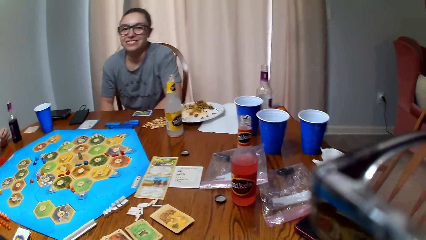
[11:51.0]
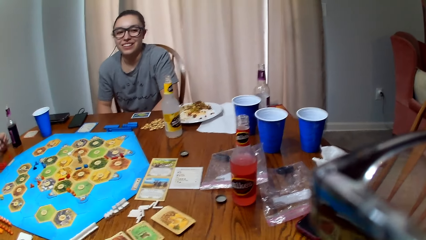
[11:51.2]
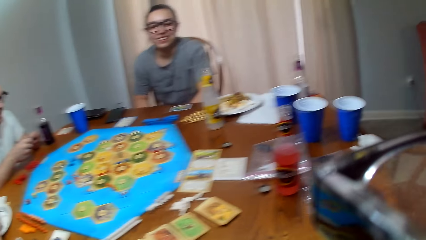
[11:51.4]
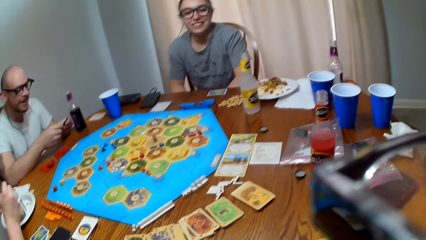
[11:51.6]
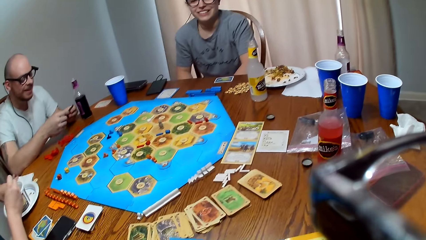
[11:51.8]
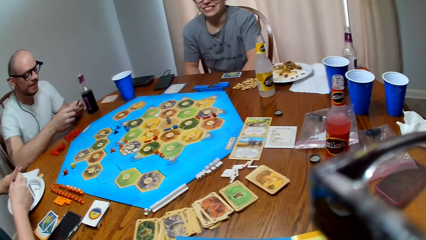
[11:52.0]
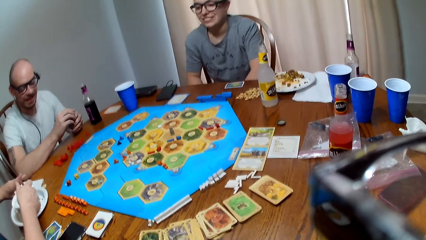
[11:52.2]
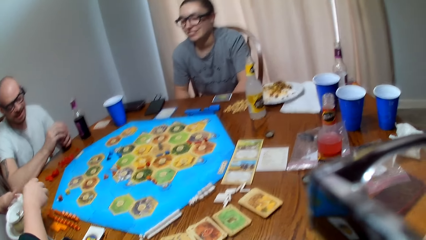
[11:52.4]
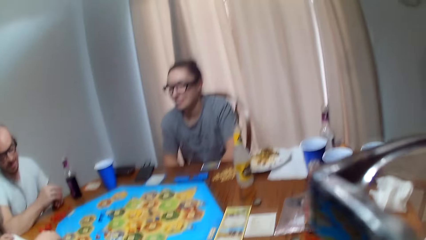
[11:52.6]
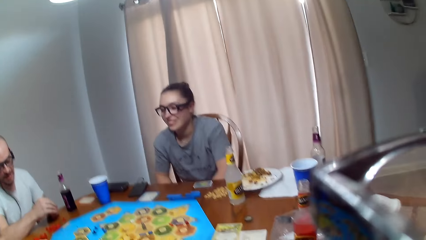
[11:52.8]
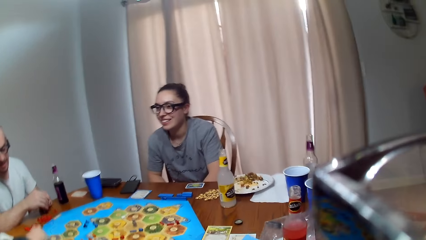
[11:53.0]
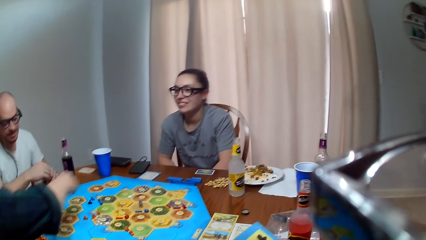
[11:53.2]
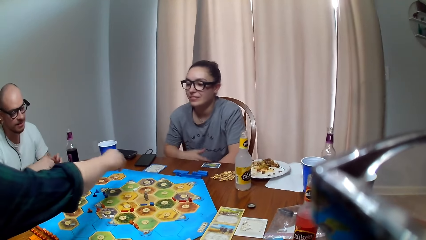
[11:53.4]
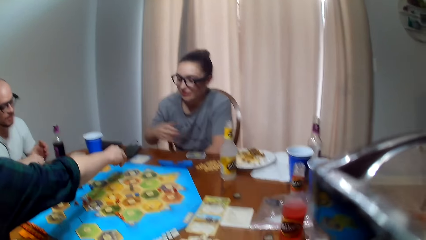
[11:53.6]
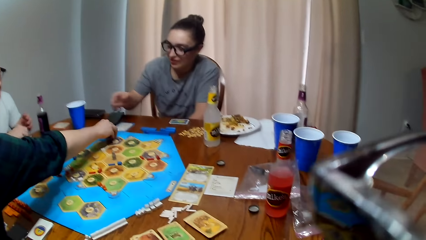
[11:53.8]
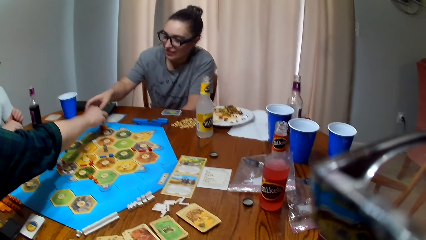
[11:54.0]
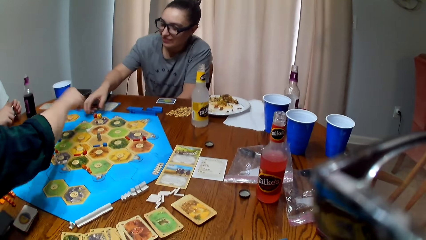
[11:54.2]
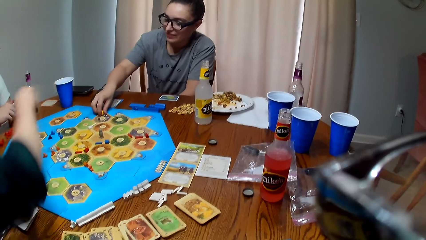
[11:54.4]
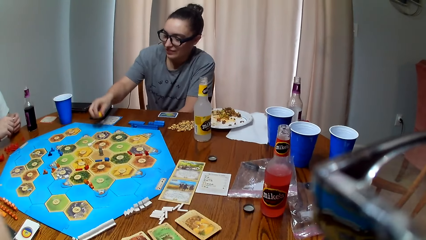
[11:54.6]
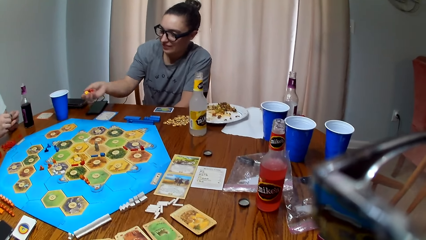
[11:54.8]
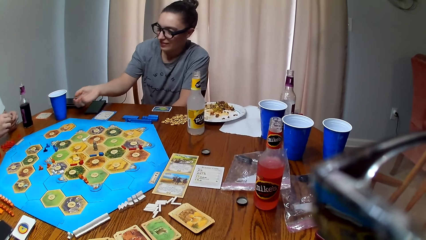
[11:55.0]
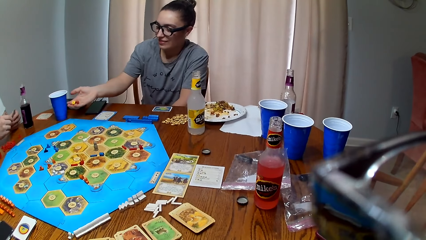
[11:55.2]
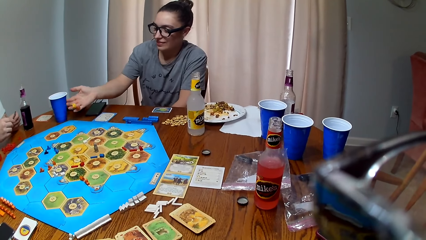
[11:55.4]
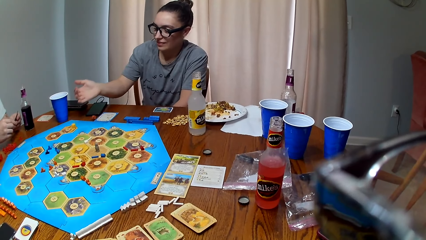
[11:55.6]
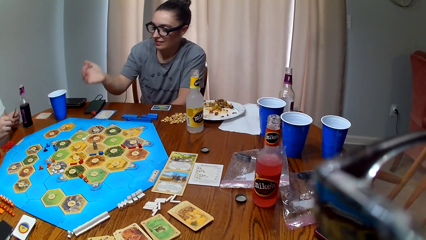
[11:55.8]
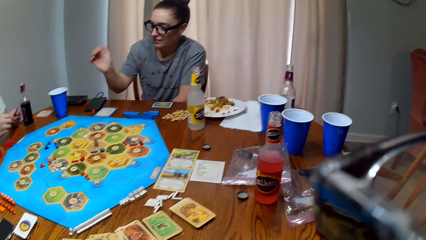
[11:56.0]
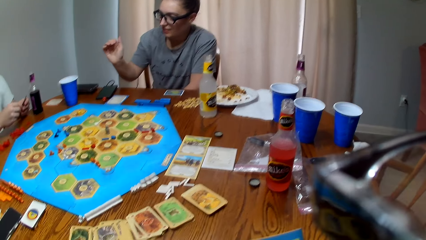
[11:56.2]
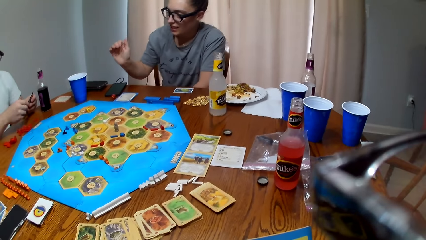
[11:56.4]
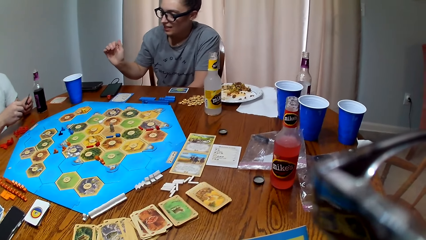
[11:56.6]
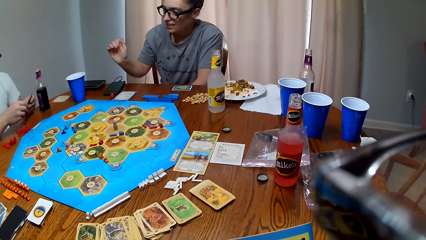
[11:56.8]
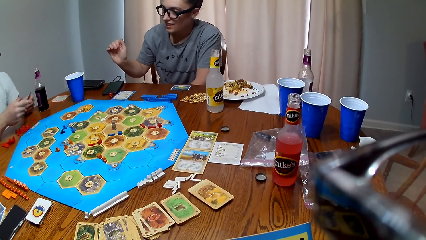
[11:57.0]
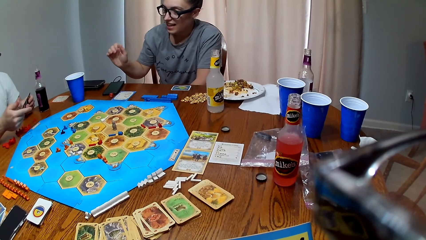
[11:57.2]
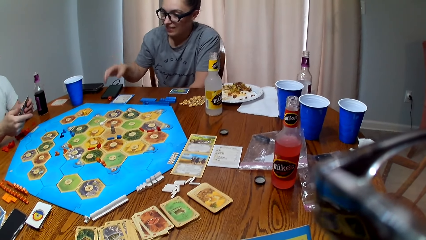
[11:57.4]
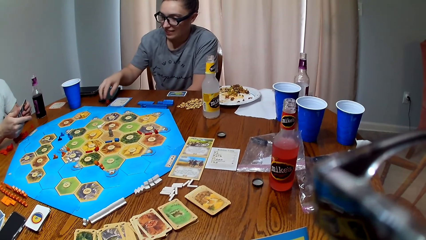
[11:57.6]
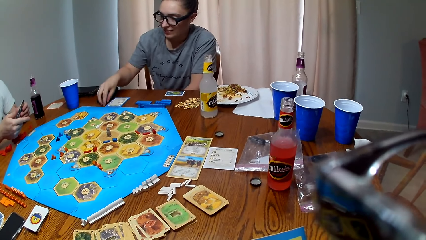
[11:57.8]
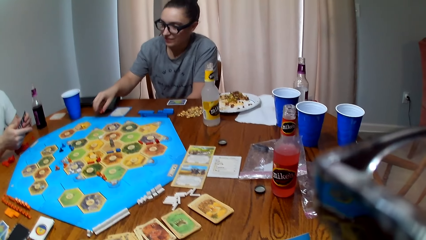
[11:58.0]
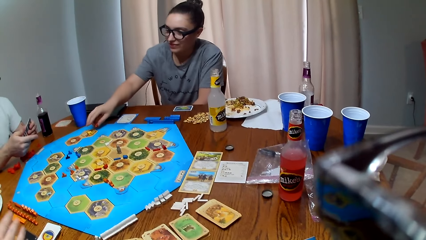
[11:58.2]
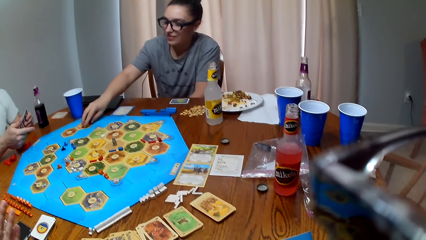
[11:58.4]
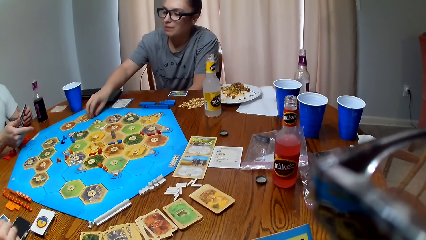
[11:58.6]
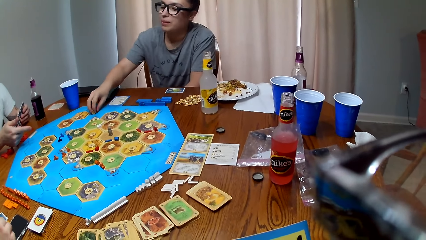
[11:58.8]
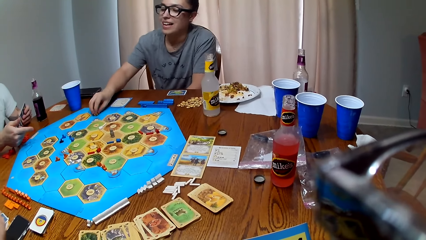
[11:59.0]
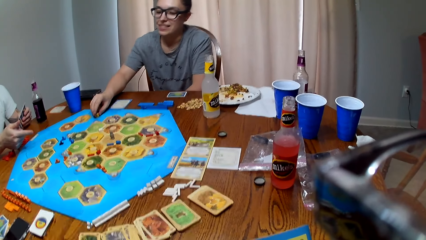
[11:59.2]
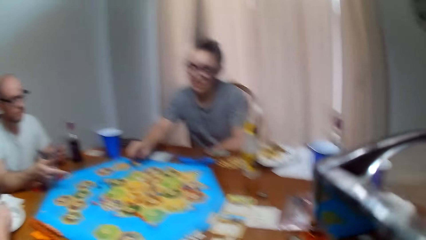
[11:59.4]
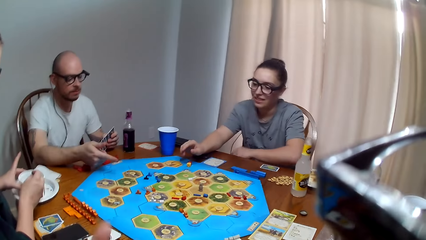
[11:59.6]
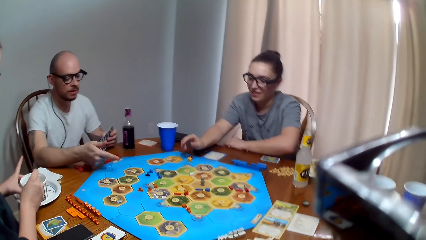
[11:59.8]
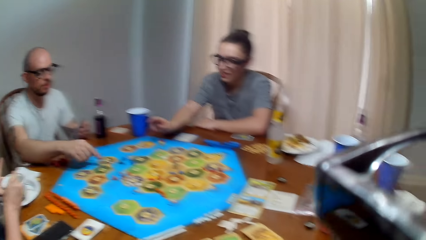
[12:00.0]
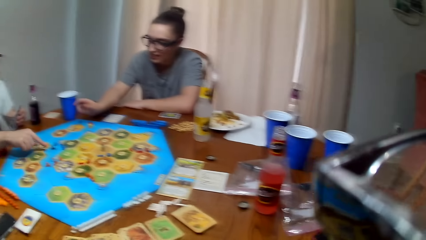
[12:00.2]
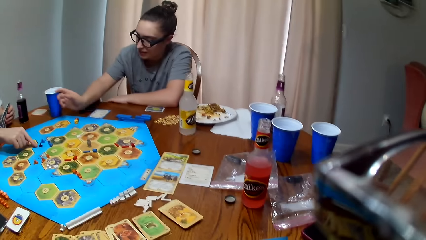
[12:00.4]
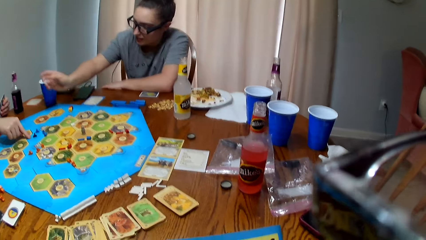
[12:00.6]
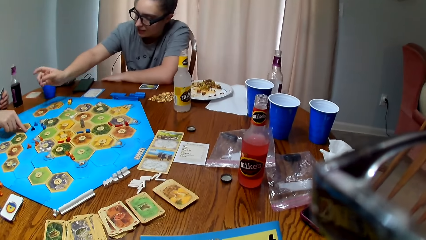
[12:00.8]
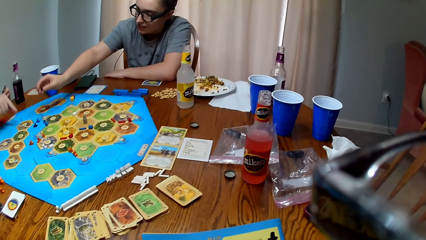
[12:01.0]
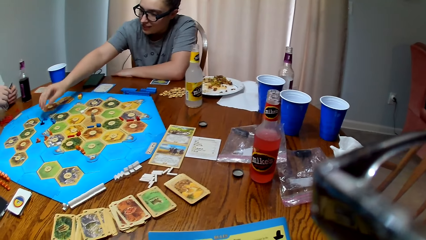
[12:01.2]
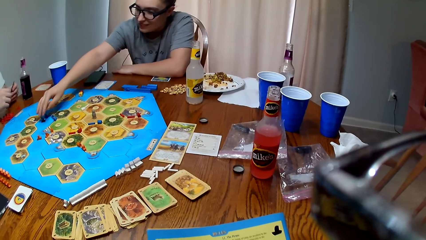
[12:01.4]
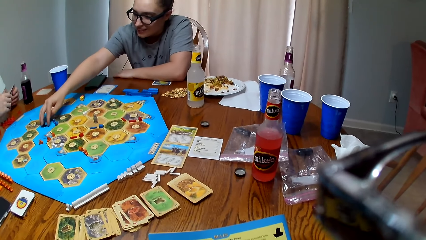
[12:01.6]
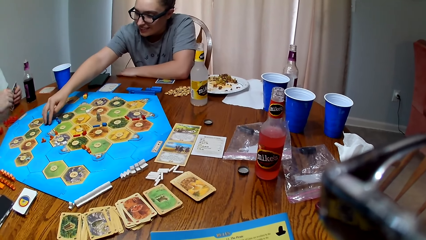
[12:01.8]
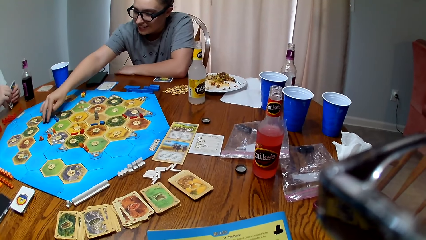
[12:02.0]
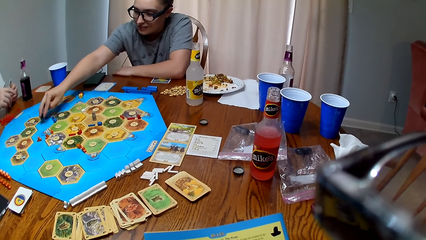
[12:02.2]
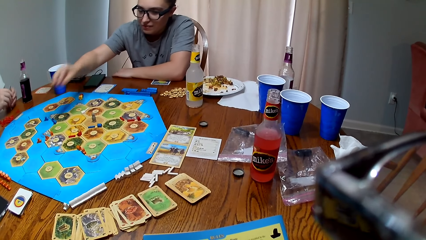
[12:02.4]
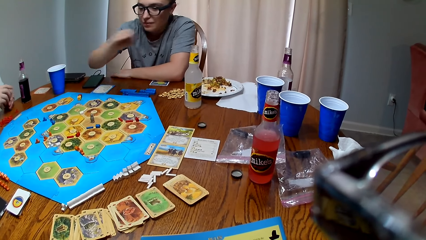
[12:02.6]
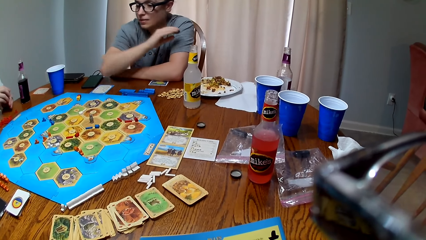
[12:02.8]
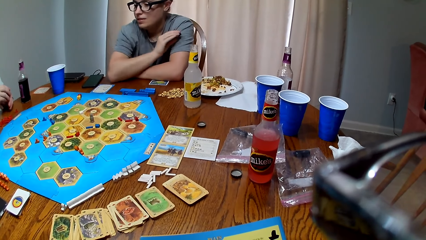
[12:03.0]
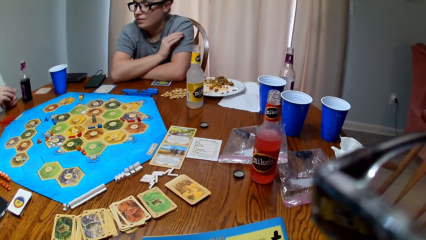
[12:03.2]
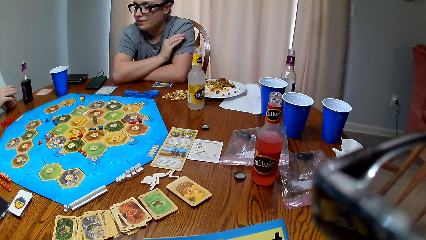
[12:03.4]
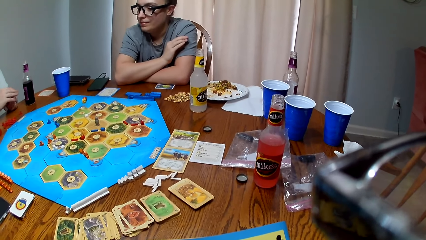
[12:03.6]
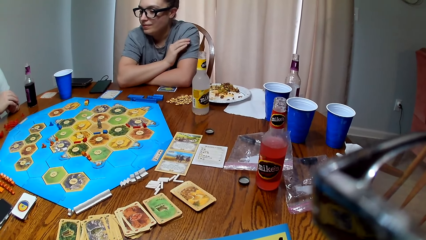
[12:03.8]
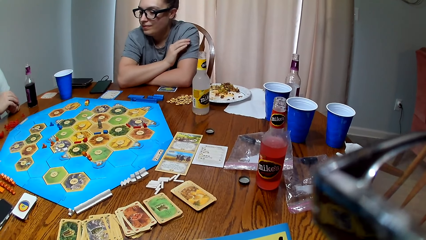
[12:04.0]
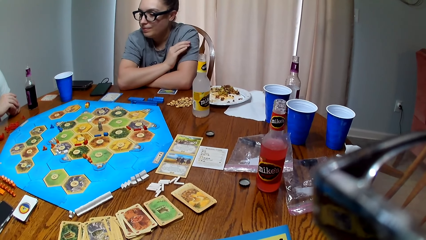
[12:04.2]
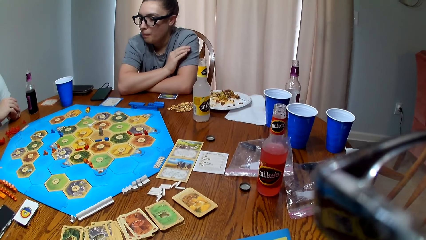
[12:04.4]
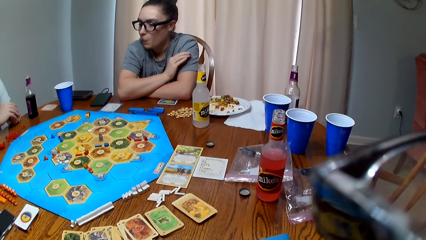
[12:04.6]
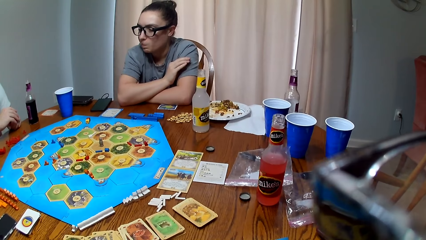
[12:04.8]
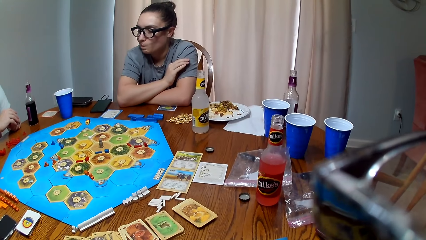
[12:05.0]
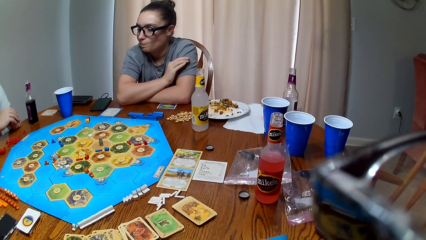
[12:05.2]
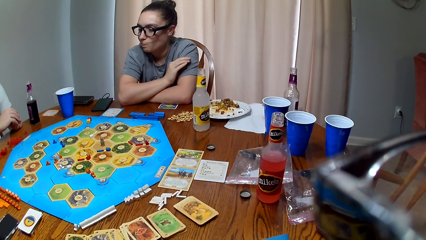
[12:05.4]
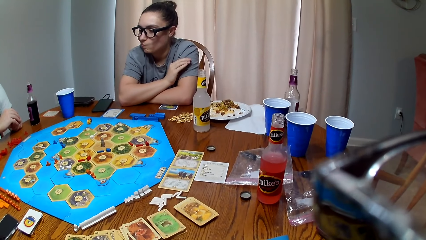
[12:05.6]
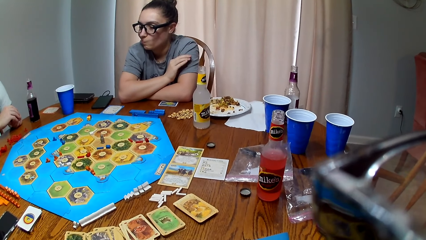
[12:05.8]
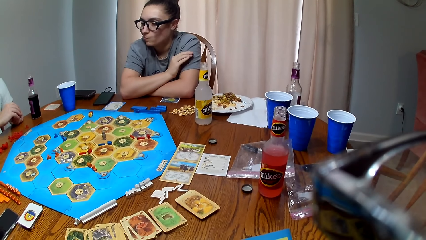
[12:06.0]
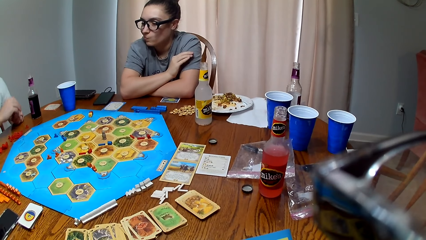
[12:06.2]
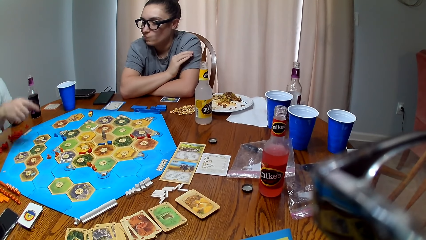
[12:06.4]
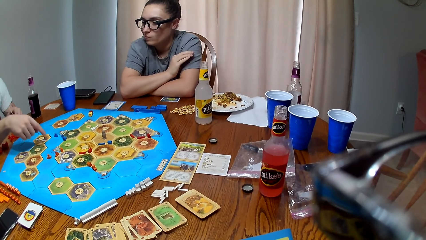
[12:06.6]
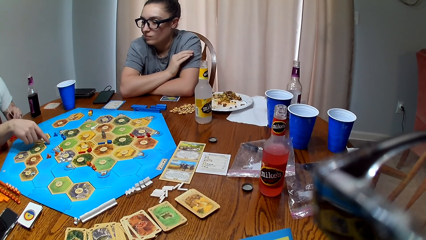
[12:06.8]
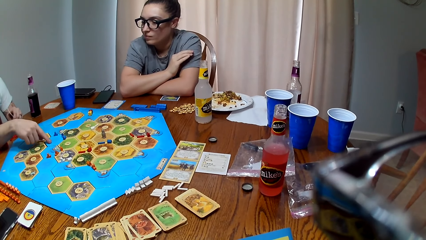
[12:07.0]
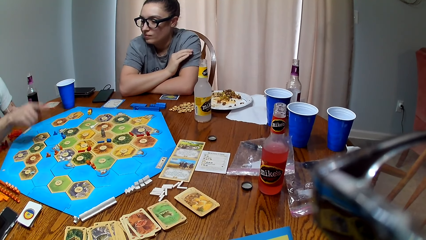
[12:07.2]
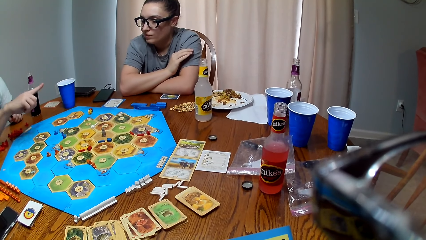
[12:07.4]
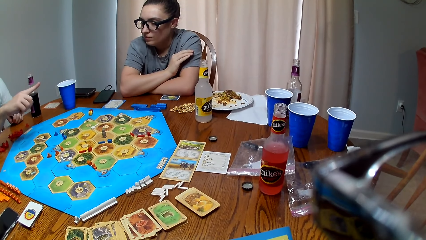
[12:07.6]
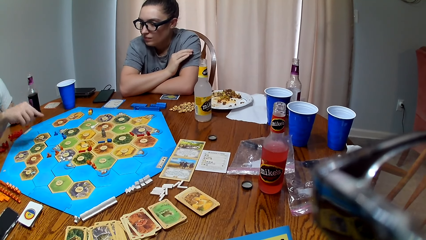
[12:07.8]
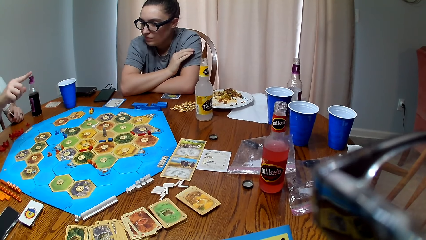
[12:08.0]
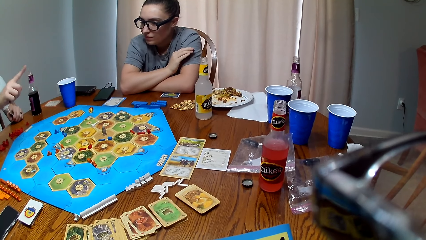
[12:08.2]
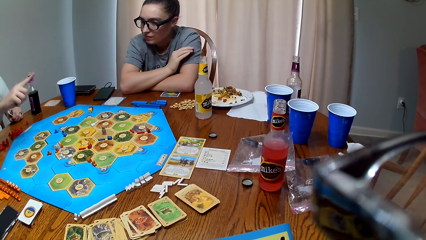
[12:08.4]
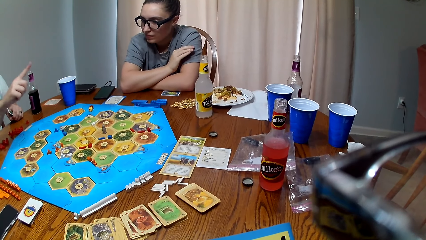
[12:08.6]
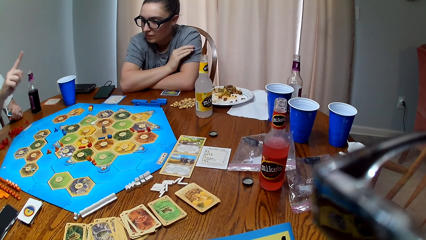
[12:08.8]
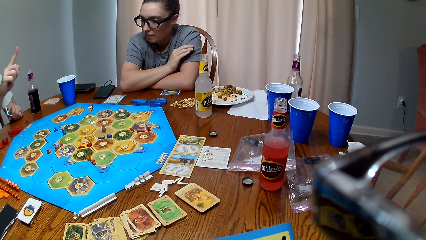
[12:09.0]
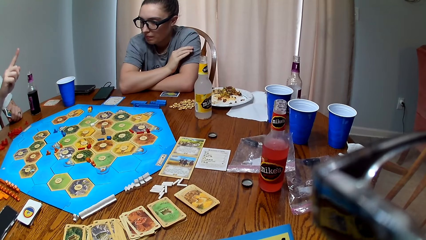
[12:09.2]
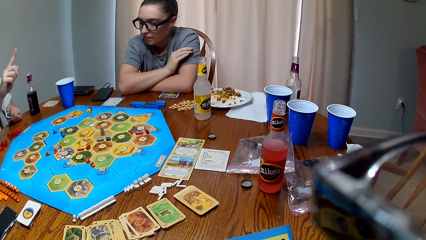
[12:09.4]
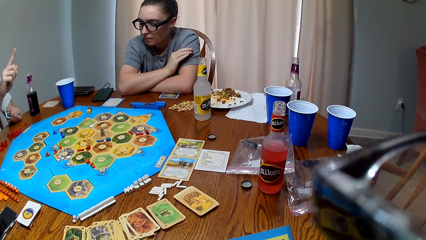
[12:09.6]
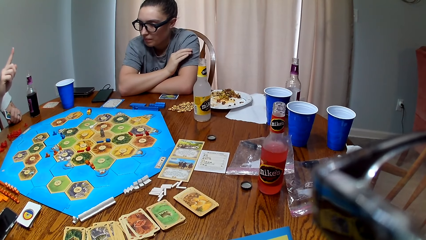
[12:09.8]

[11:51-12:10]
The camera wearer responds to a man. The man speaks to the camera wearer. A woman passes the dice to another woman. The camera wearer speaks to the man. The first woman places the dice on the game board. The other woman picks up the dice. The camera wearer talks to the other woman. The other woman throws the dice on the game board. The camera wearer speaks to the other woman. The other woman collects the dice. The man speaks to the camera wearer. The camera wearer converses with the man. The man touches the board. The other woman picks up a chip on the game board. The camera wearer reads the booklet. The man converses with the camera wearer.
